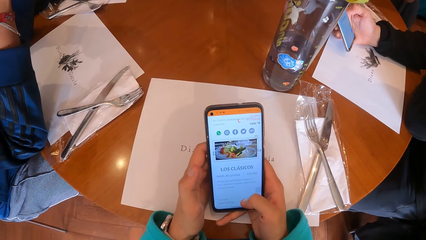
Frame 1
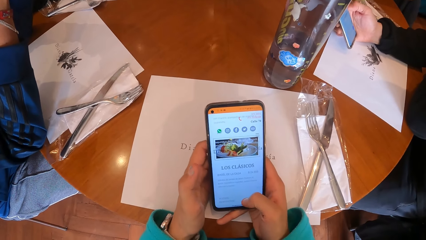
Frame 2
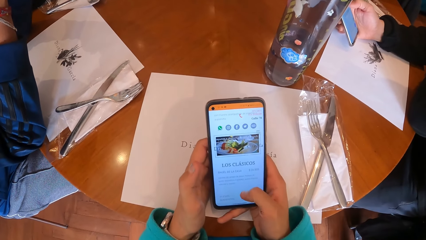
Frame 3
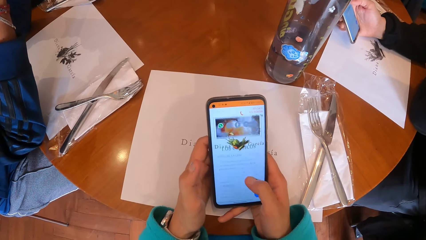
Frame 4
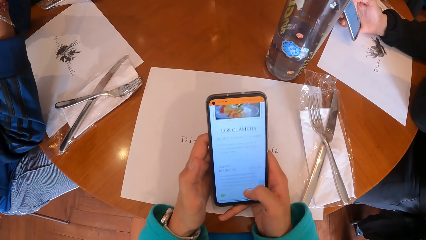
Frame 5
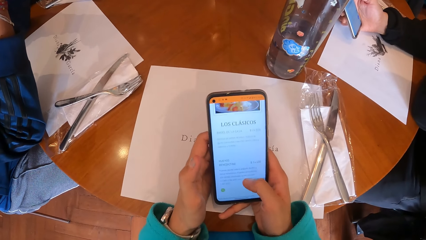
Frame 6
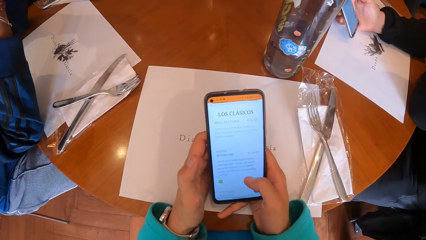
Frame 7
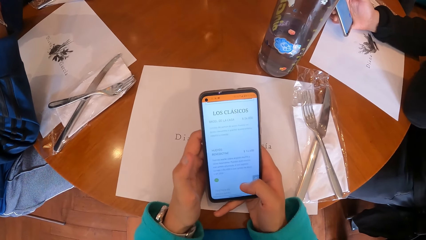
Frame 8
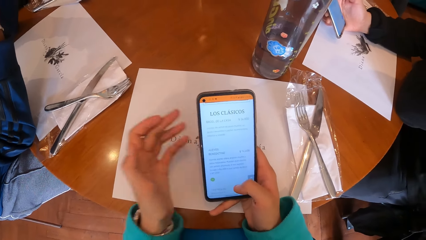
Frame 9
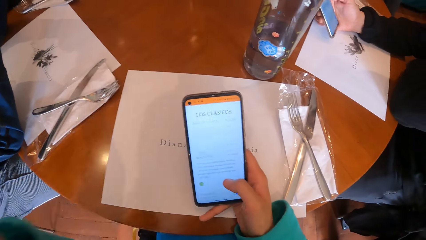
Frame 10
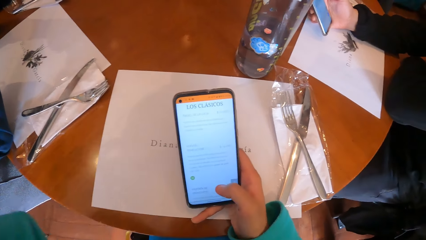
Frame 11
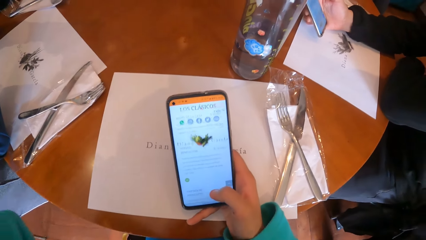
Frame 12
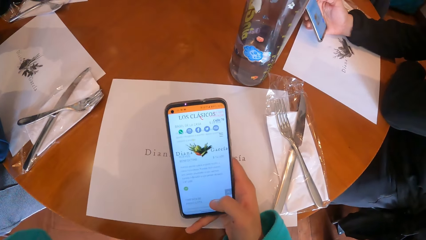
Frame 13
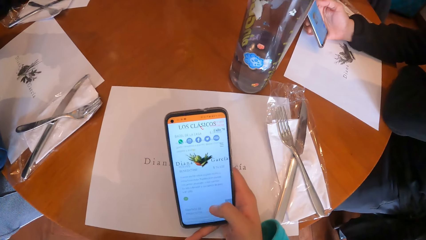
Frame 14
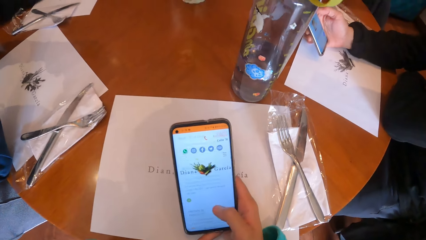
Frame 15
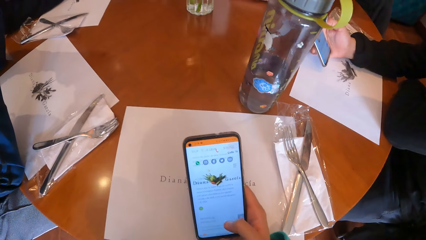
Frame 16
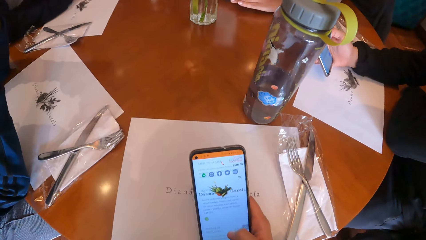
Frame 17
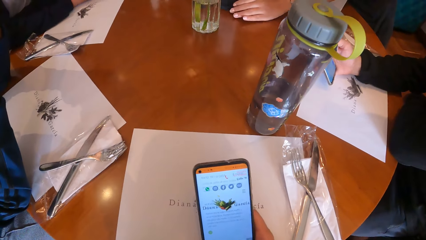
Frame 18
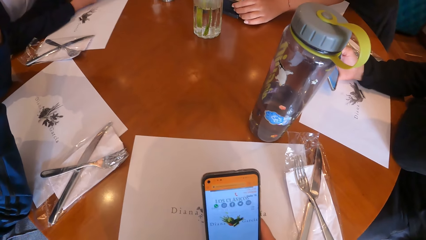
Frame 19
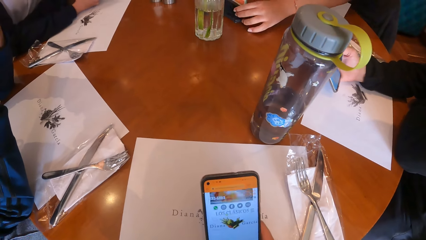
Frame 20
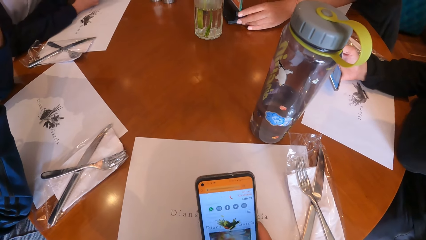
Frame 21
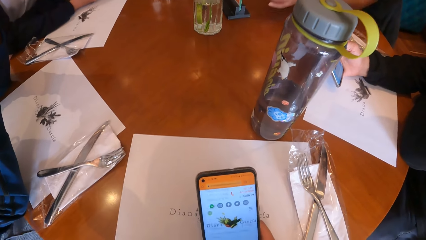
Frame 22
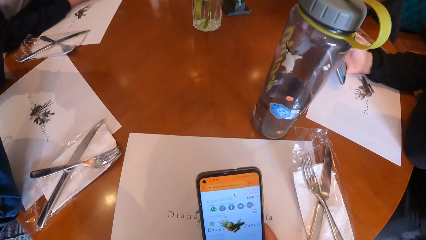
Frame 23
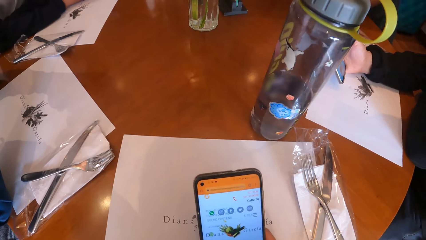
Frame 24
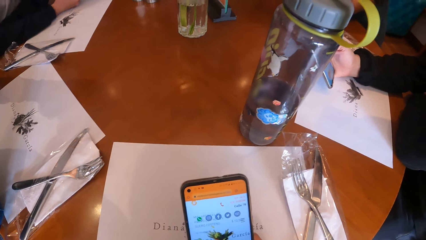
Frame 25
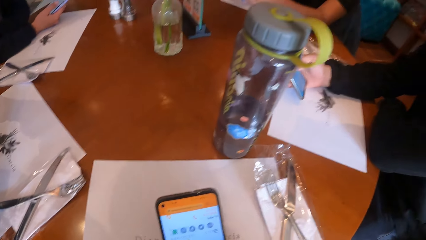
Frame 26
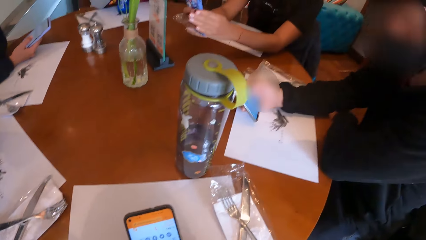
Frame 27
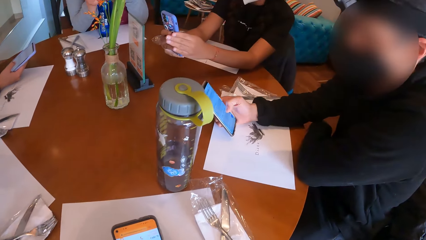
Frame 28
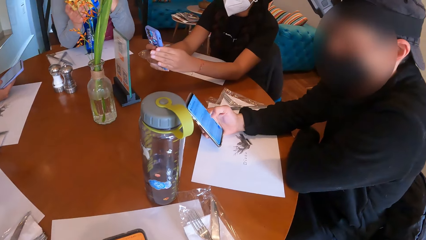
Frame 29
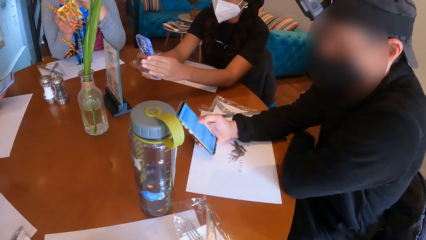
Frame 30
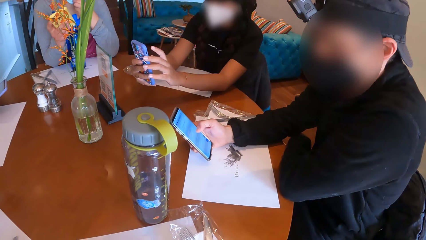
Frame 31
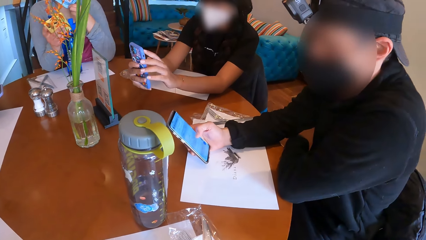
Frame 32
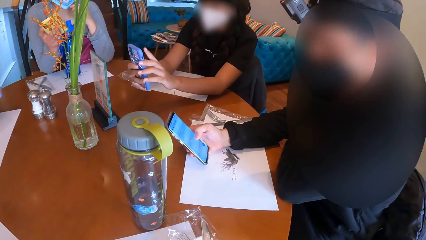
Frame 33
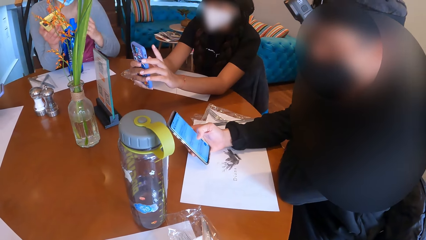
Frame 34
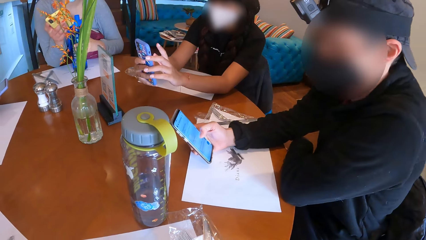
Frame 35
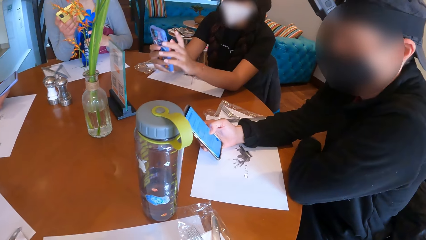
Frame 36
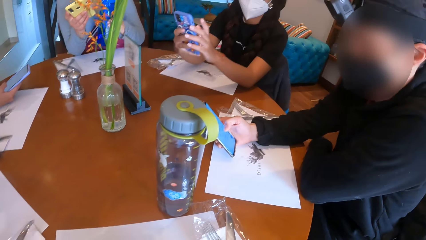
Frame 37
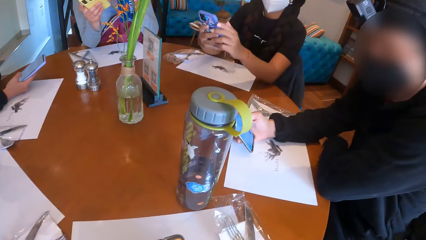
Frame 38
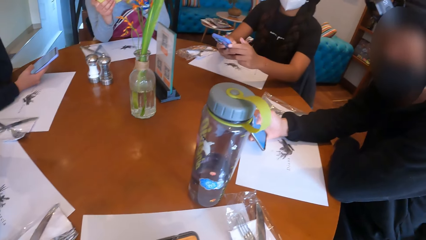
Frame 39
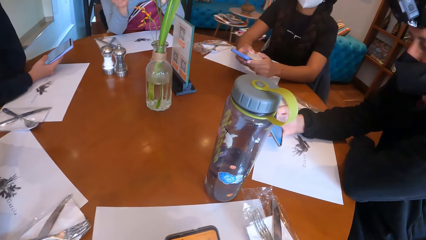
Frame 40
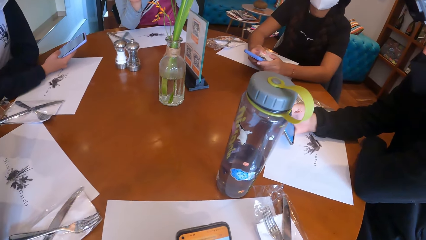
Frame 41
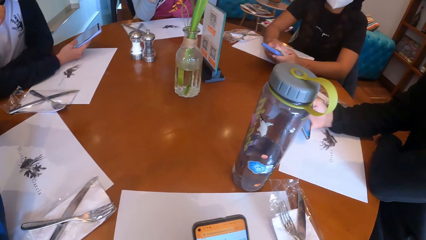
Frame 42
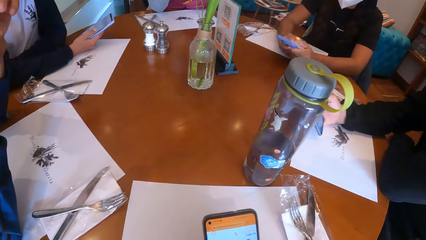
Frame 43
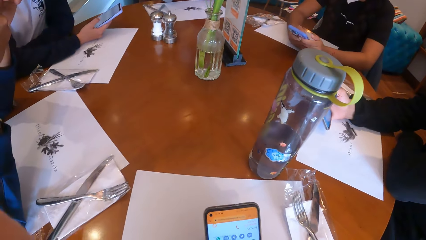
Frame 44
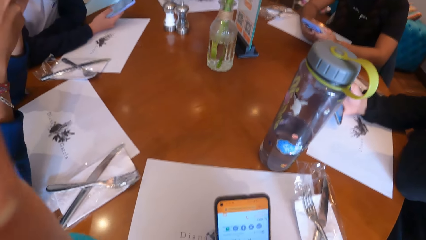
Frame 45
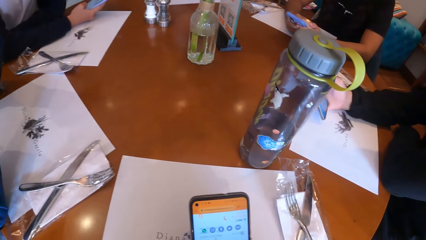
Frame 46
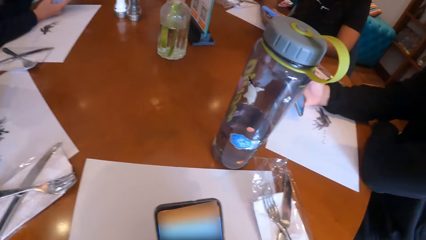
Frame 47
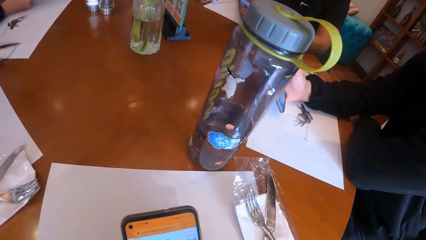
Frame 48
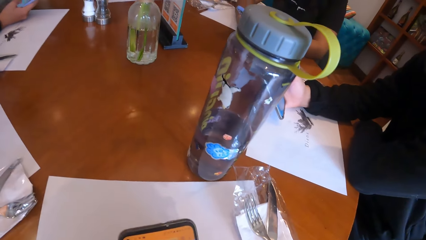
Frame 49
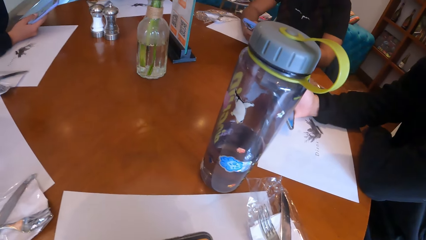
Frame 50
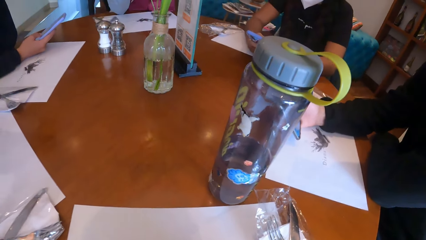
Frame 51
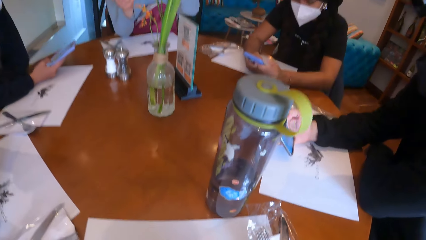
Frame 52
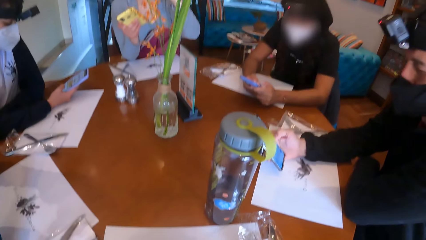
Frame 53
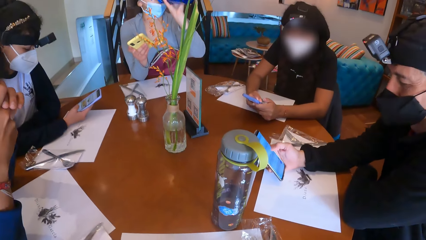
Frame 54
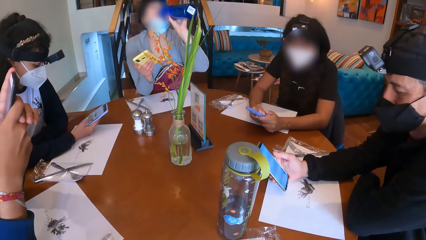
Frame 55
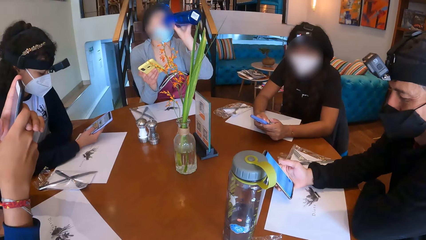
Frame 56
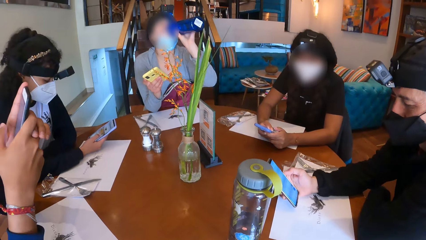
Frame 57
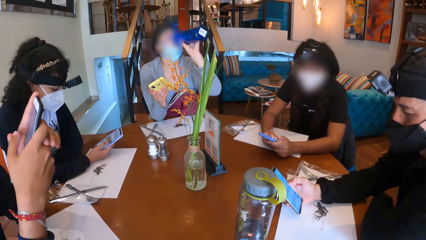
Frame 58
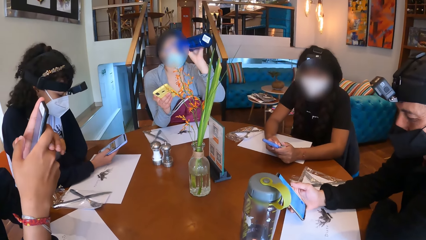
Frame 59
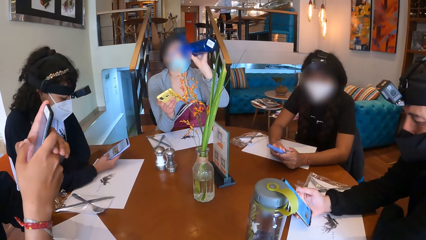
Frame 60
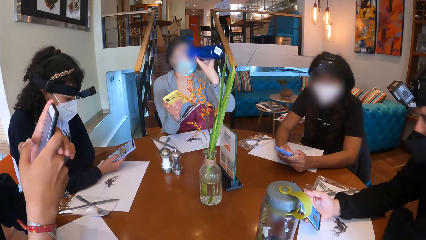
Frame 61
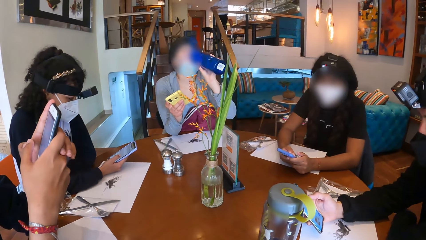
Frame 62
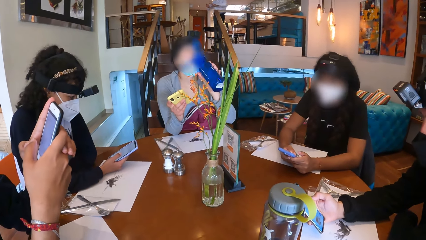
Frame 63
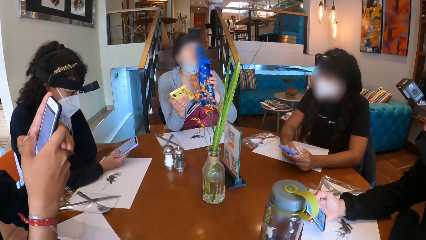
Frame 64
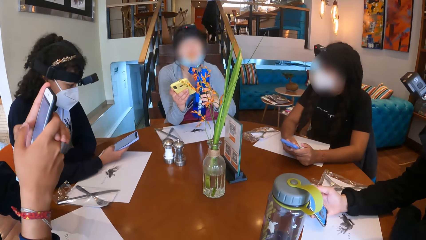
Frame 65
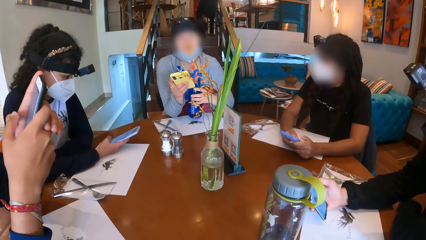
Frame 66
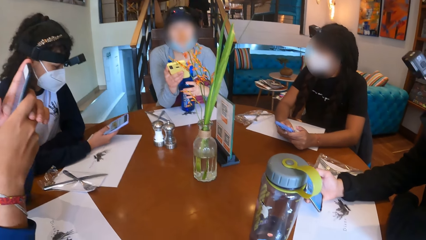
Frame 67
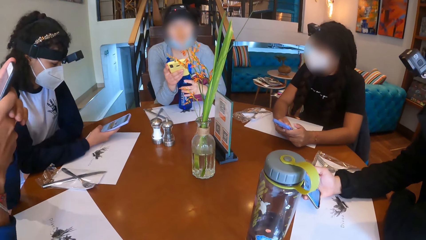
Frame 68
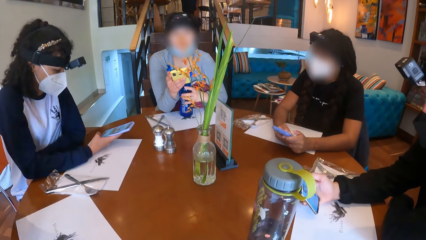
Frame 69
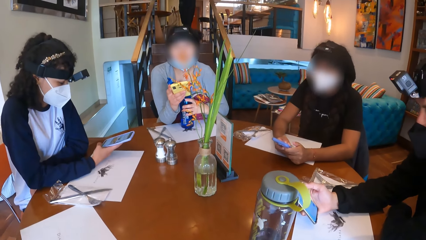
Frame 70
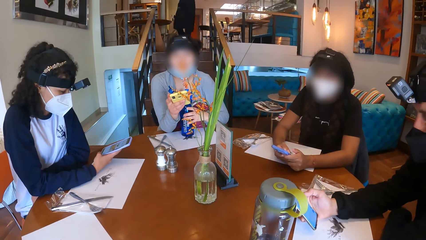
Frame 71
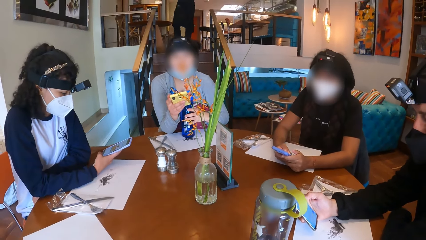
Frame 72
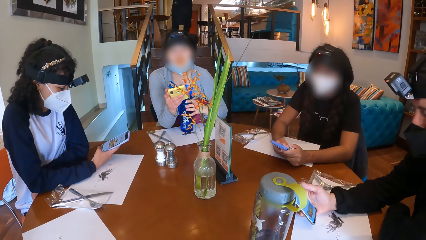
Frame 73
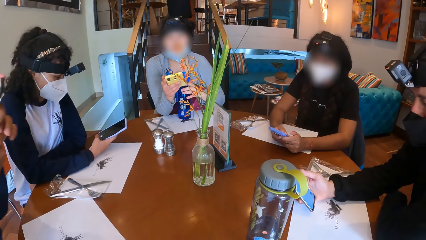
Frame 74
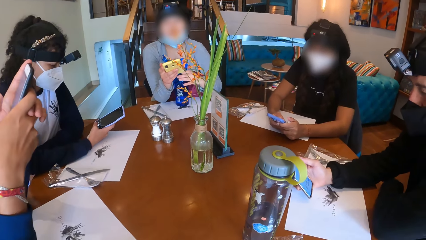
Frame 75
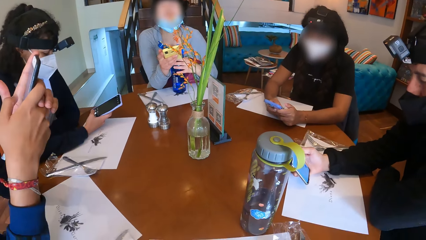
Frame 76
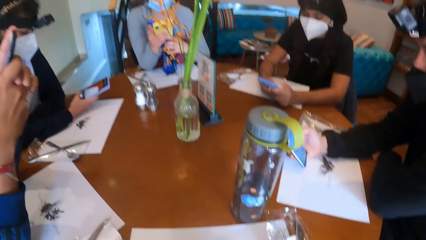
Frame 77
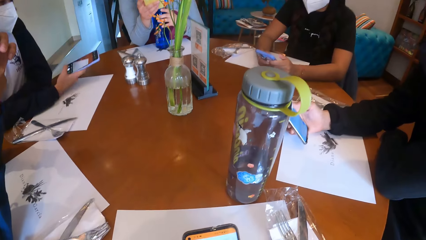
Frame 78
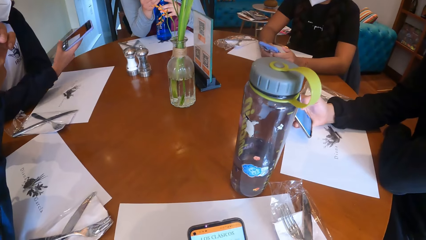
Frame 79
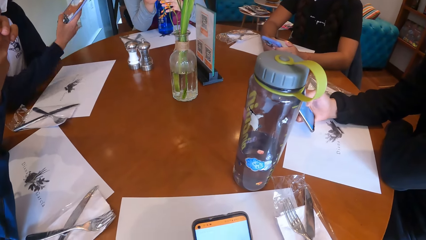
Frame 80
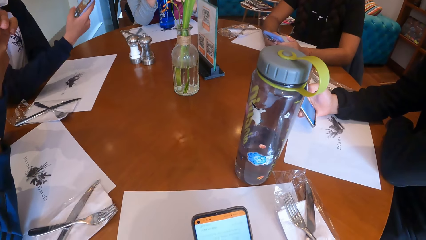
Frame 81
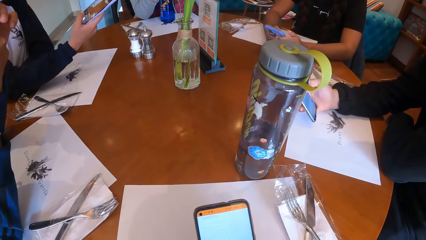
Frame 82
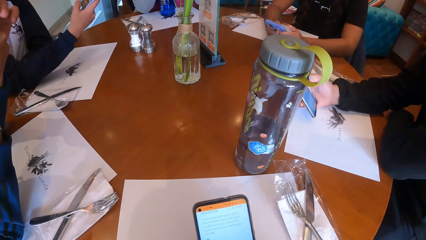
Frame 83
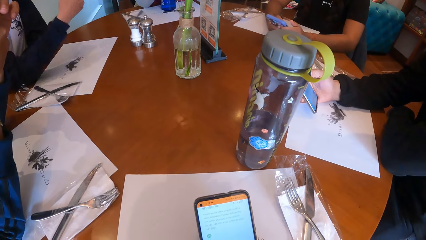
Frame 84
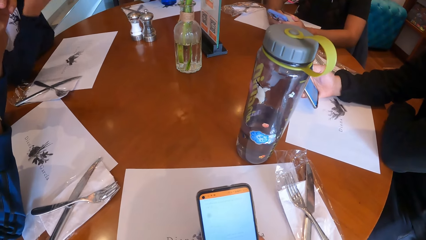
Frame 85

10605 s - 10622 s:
The camera wearer touches her hair with her left hand. A woman touches the stand on the table with her left hand. The woman operates the cellphone with both hands. The camera wearer looks around. Another woman adjusts her nose mask with her left hand. The second woman picks up the bottle on the table with her left hand and drinks from the bottle in her left hand. A third woman drinks water. The second woman drops the bottle in her left hand on the table.
